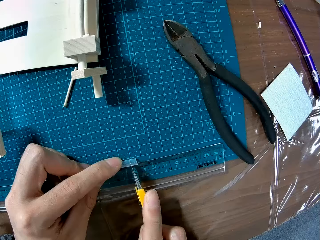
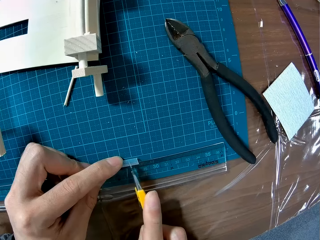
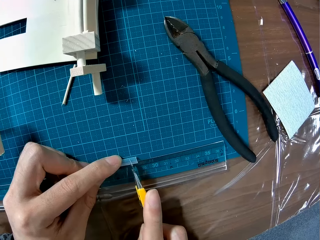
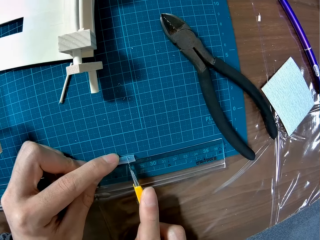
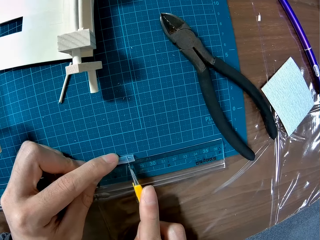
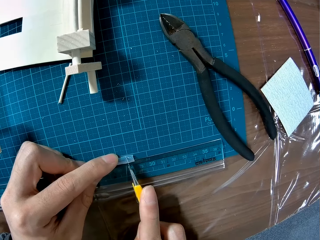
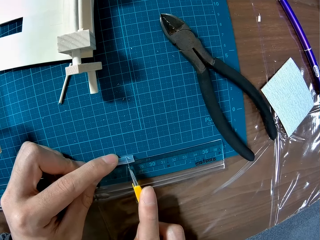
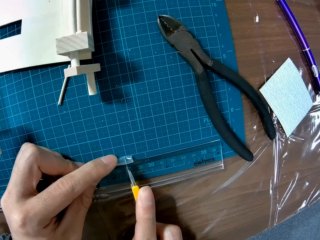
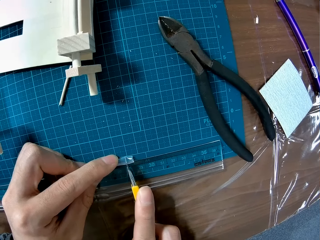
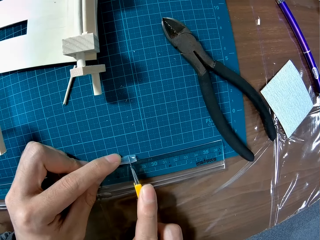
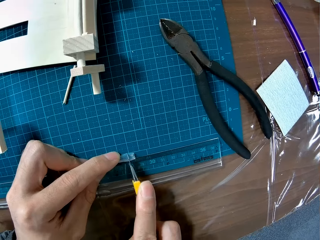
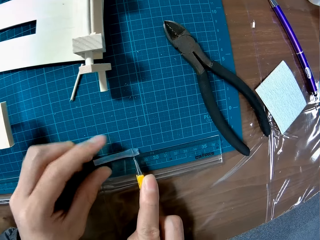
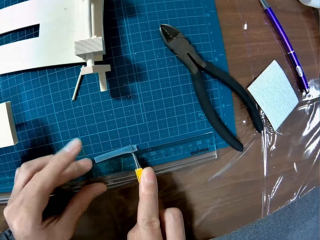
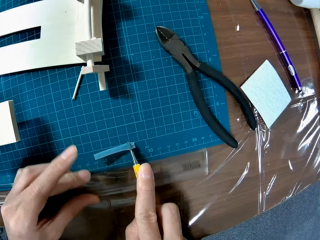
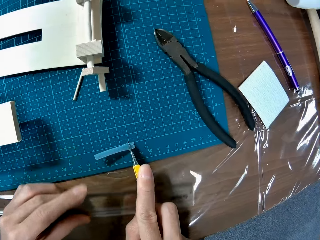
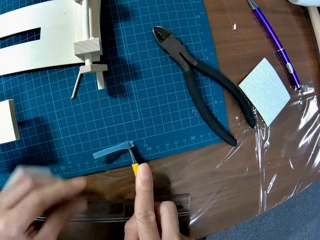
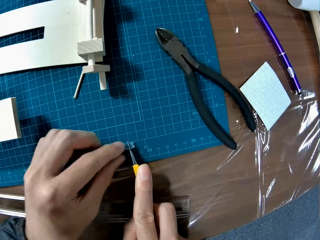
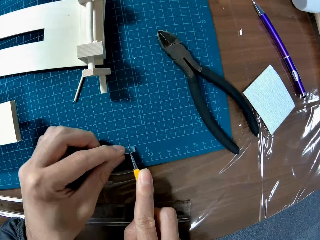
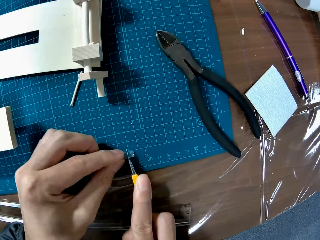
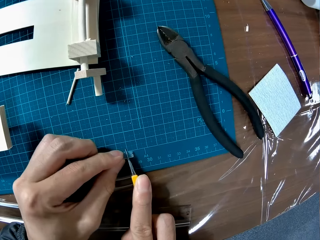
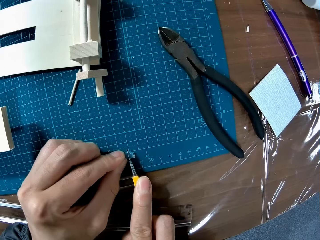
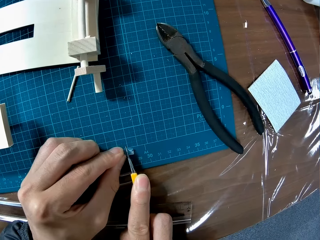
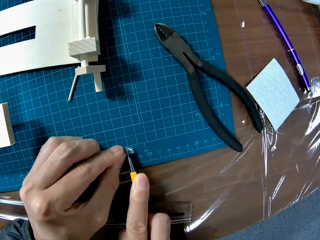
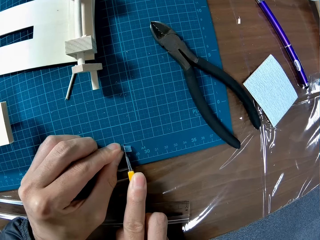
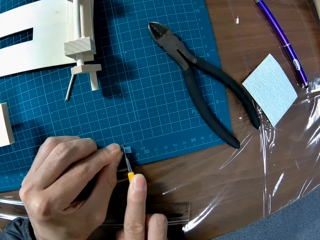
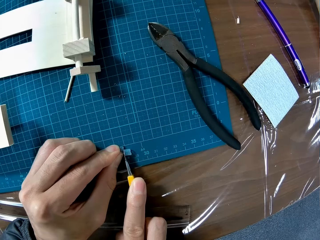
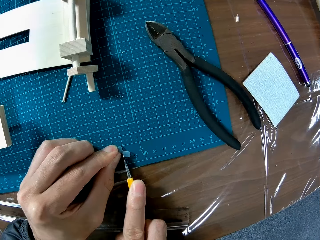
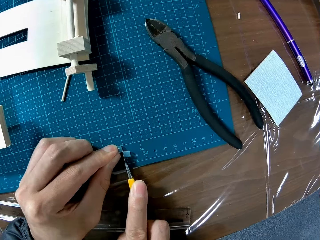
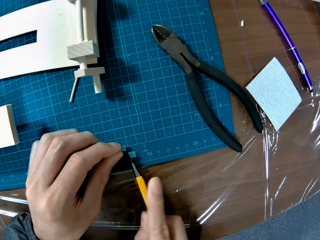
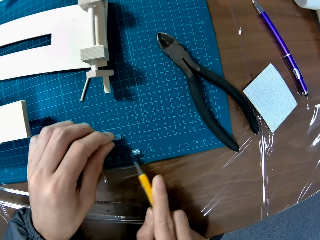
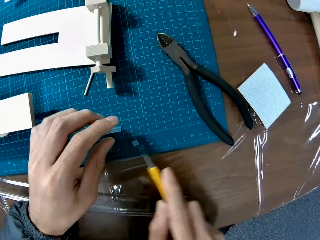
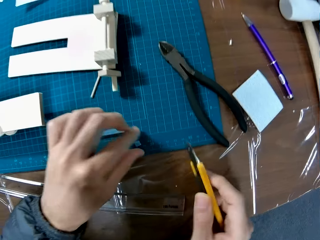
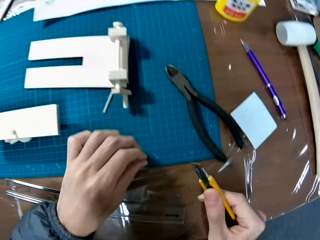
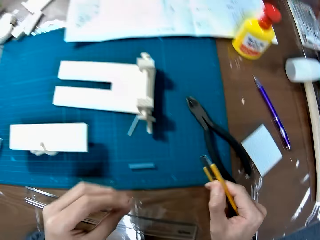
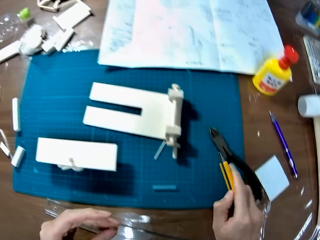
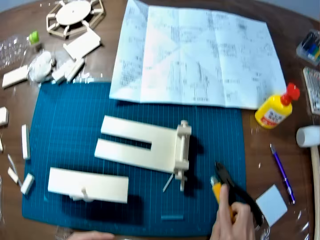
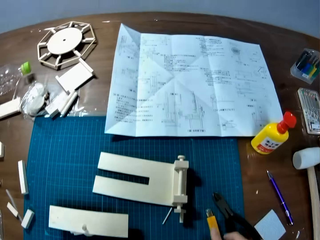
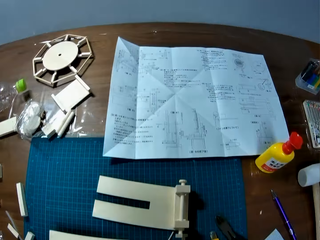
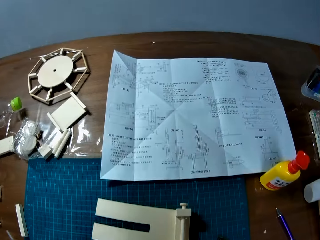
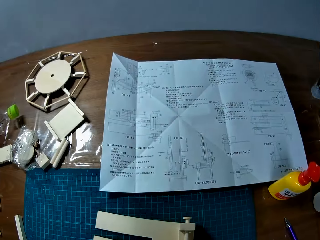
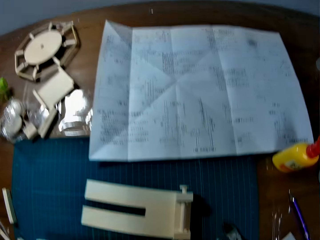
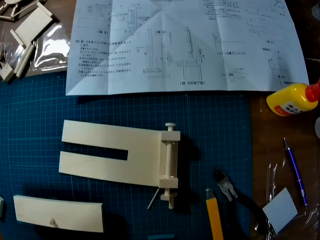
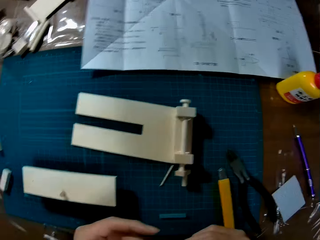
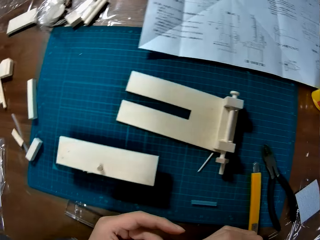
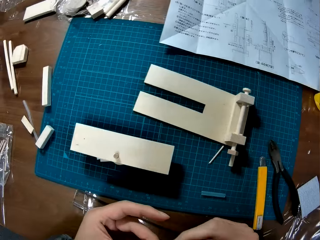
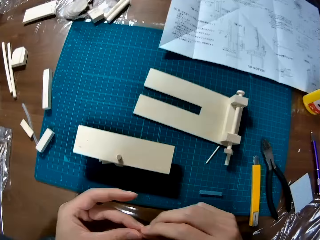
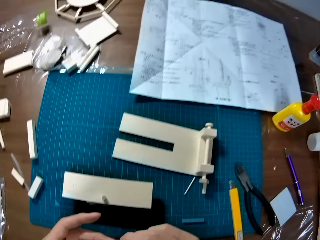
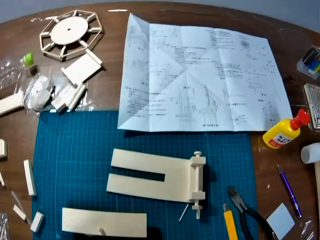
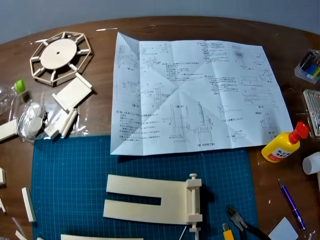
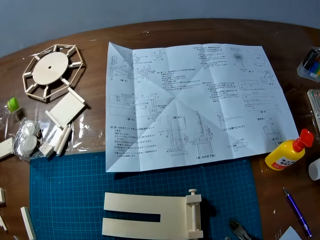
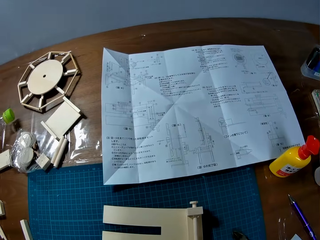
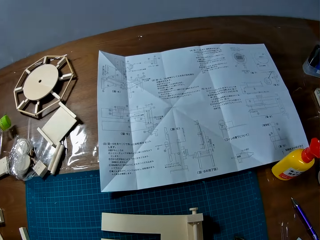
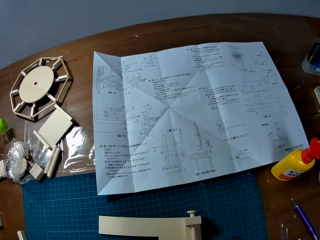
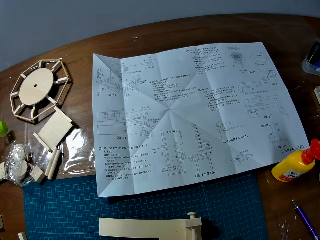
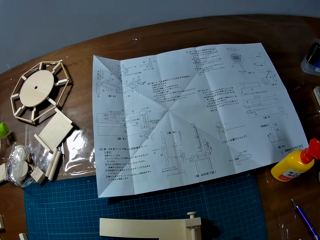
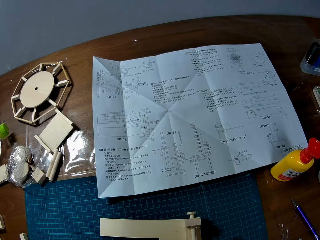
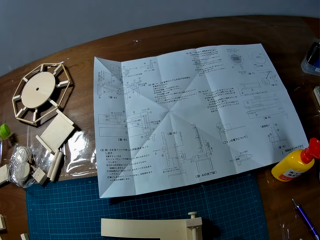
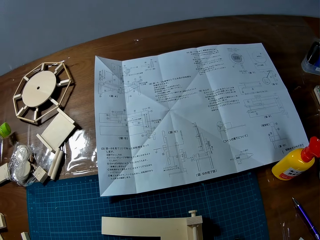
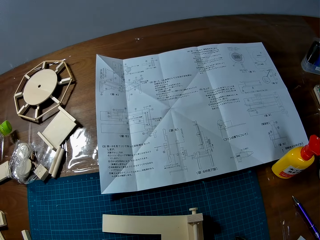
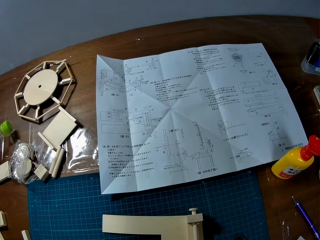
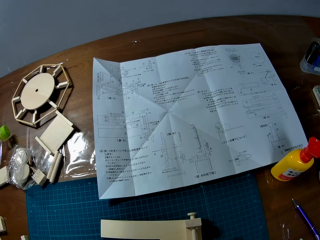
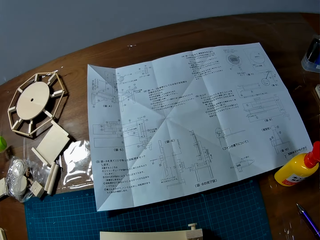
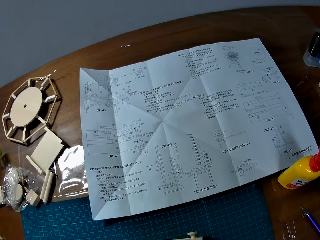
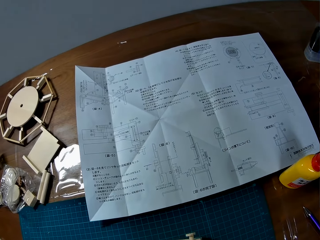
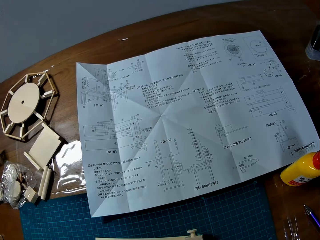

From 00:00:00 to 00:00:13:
The camera wearer cuts a transparent rubber tube or crafting paper with a blade. He moves a ruler backwards on a table with his left hand. He cuts the transparent rubber tube with the blade. He picks up a piece of transparent rubber tube from the table. He moves the crafting paper. He drops the blade on the table. He holds the piece of transparent rubber tube in his hands. He attempts to fix something.

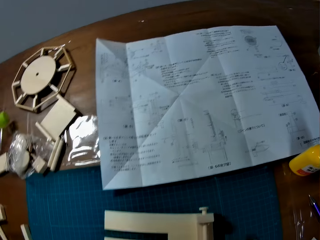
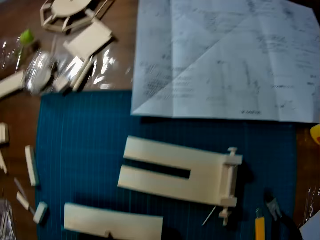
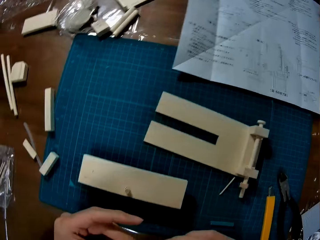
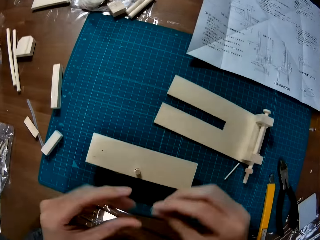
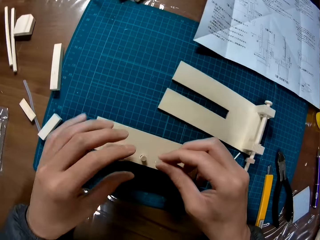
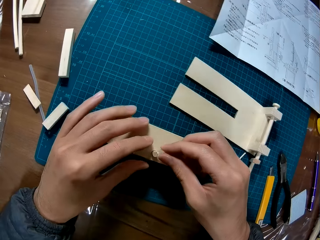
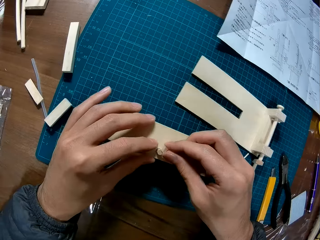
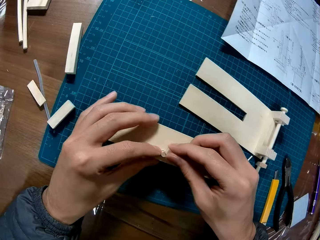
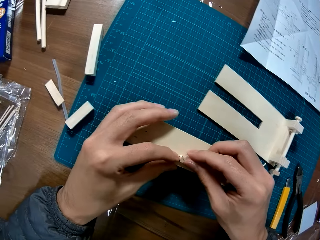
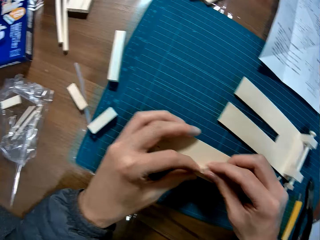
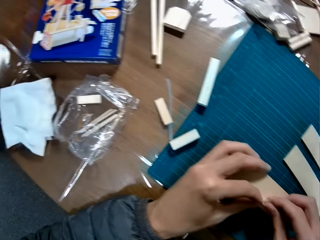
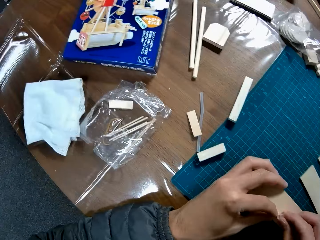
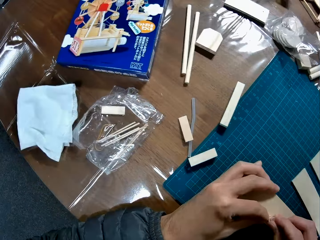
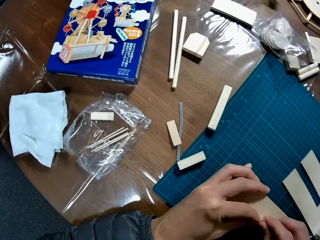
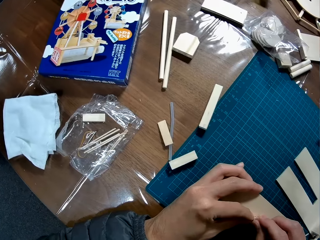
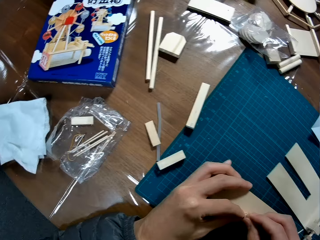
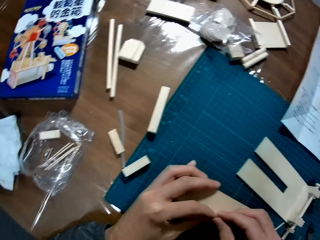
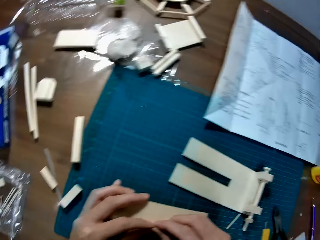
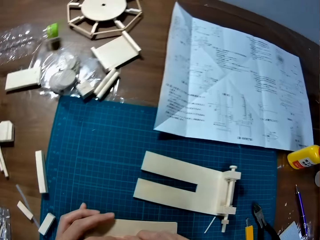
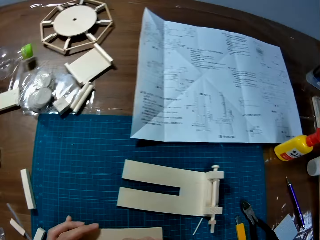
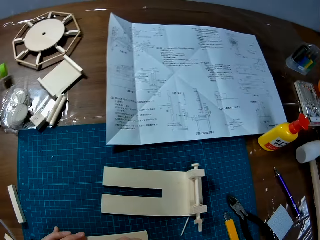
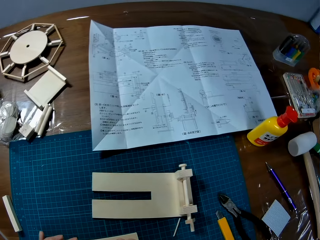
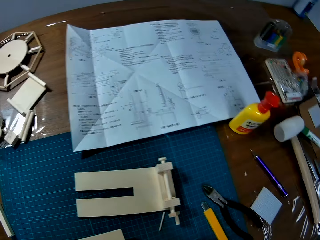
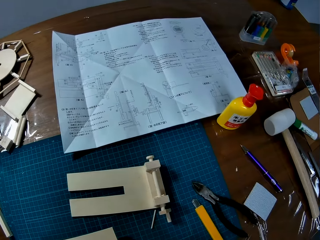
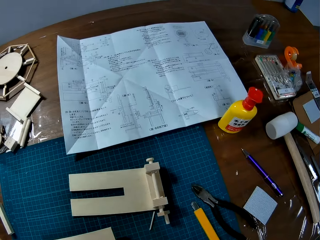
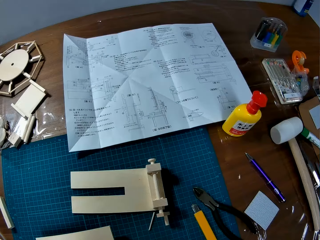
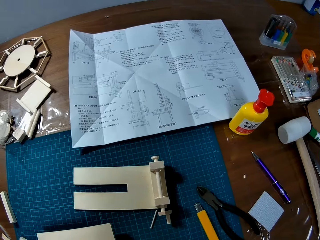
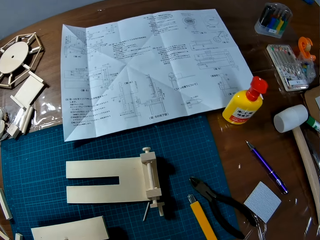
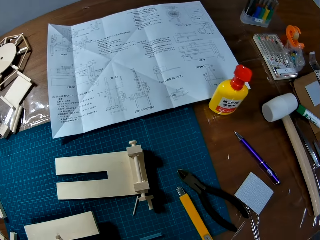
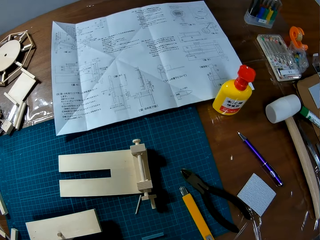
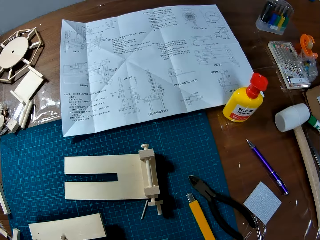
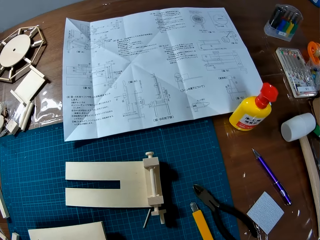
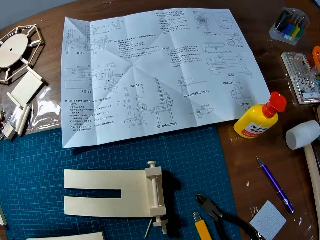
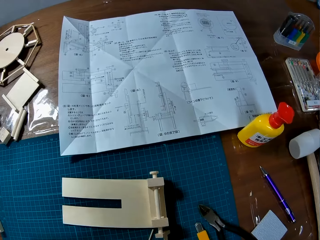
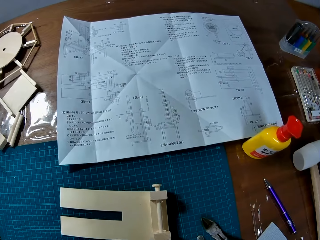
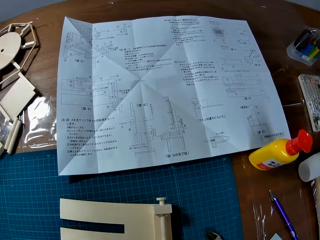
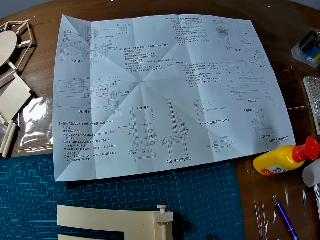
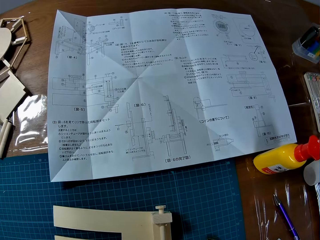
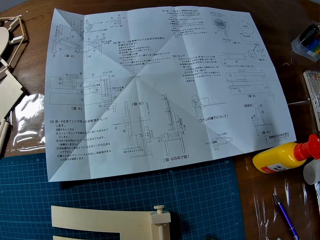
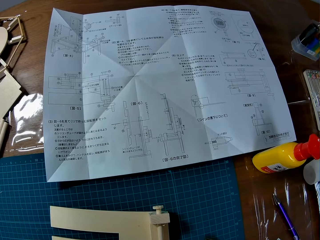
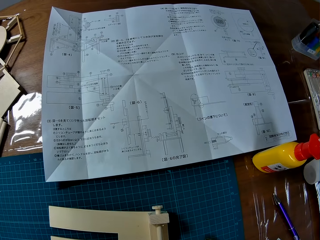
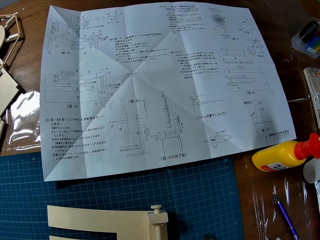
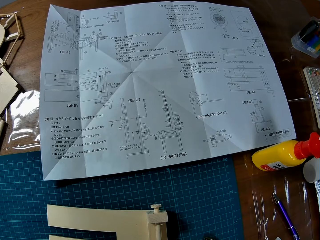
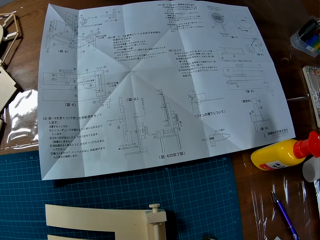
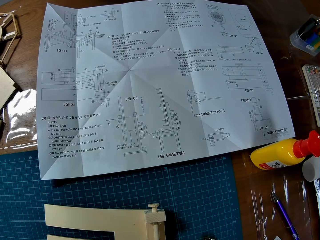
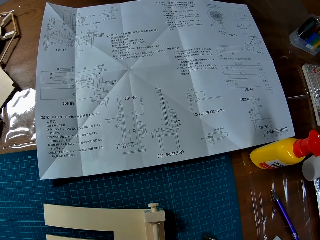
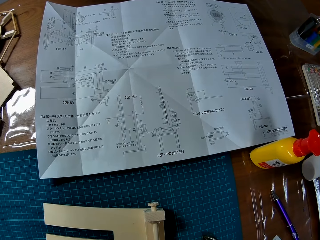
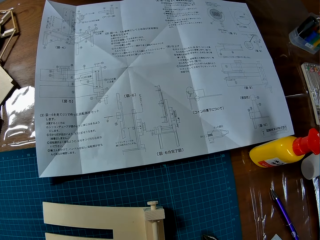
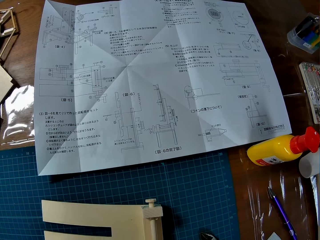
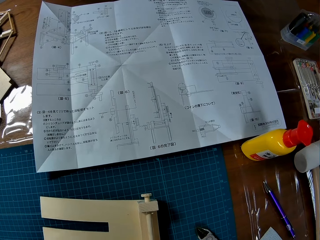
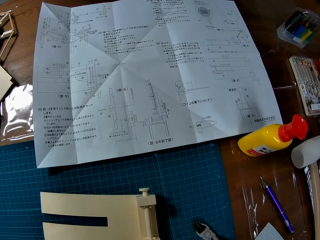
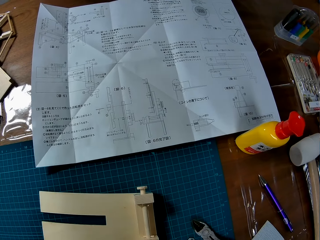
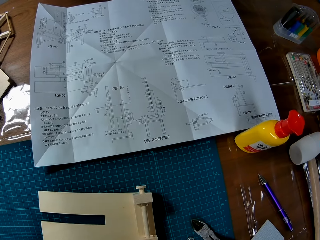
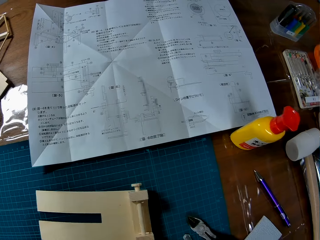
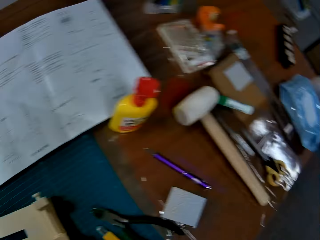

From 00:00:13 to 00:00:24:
The camera wearer pushes the piece of transparent rubber tube on a wooden frame. They attempt to fix something to the modelling material.
